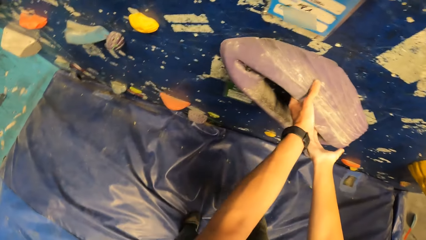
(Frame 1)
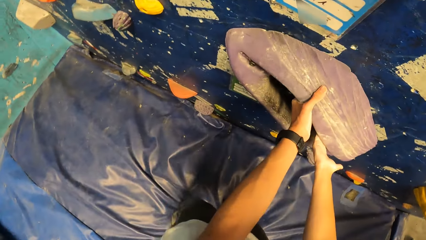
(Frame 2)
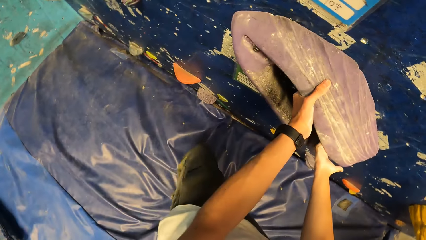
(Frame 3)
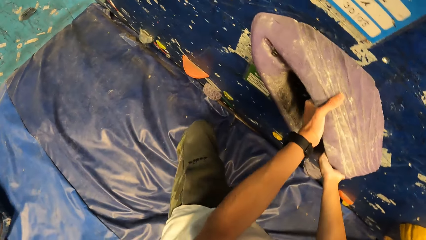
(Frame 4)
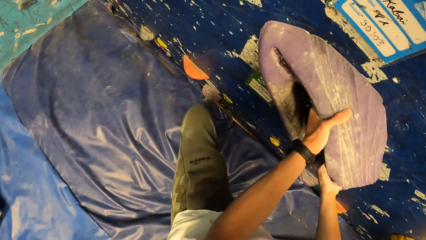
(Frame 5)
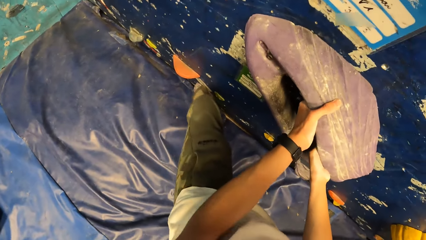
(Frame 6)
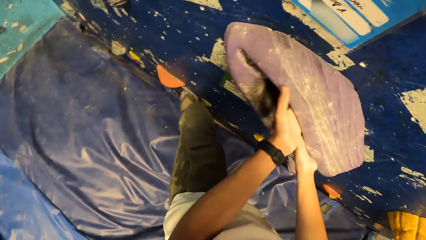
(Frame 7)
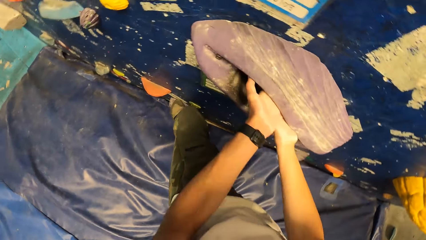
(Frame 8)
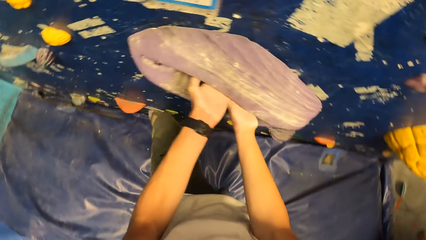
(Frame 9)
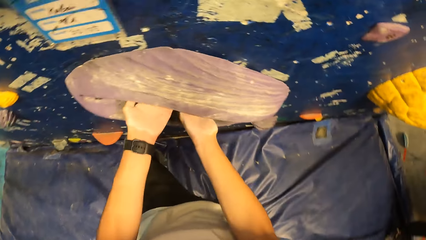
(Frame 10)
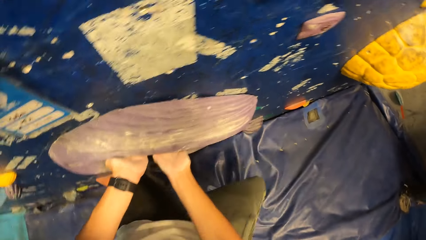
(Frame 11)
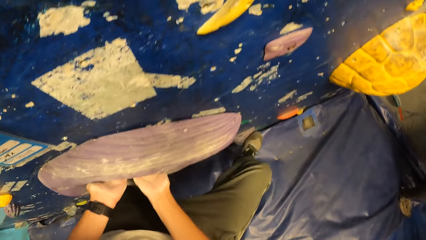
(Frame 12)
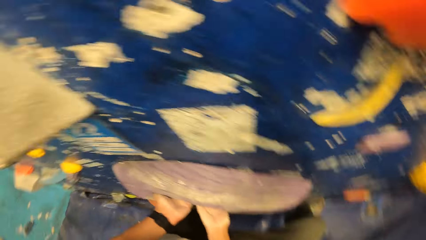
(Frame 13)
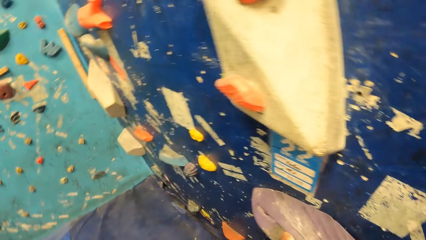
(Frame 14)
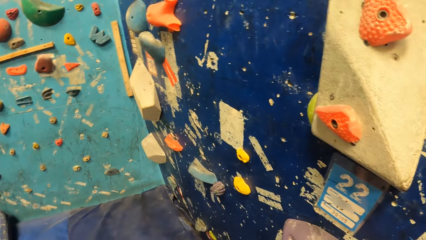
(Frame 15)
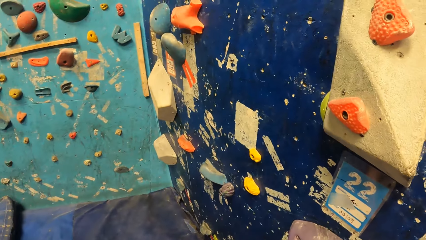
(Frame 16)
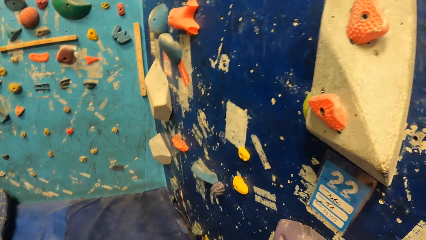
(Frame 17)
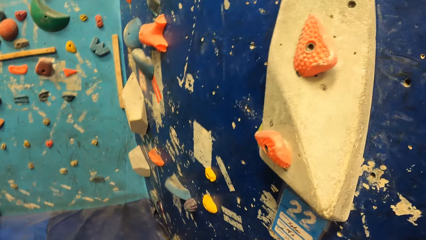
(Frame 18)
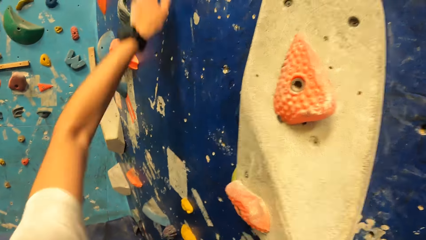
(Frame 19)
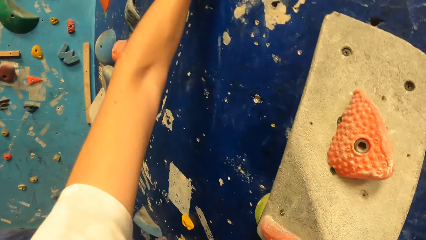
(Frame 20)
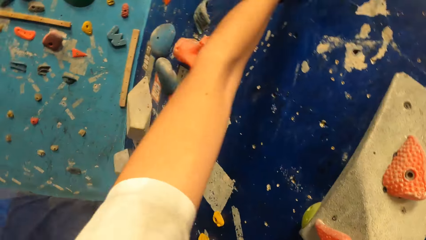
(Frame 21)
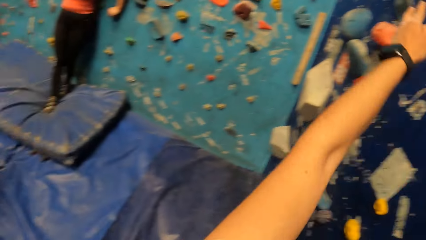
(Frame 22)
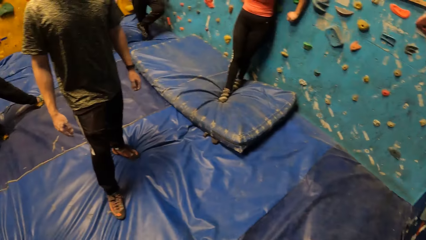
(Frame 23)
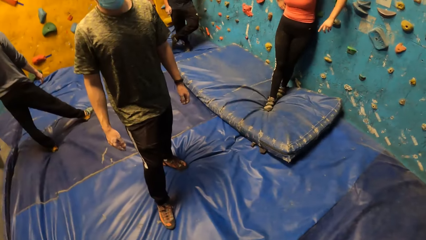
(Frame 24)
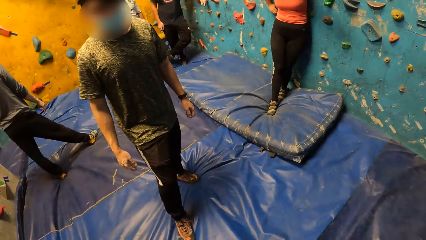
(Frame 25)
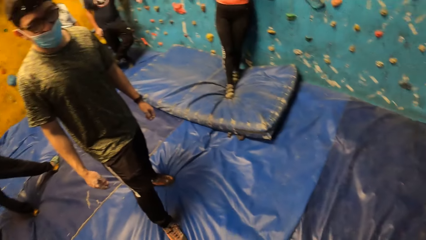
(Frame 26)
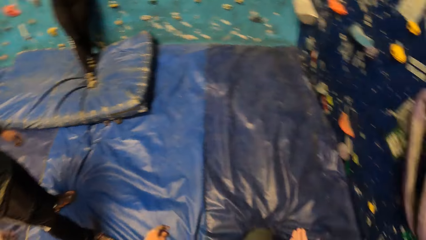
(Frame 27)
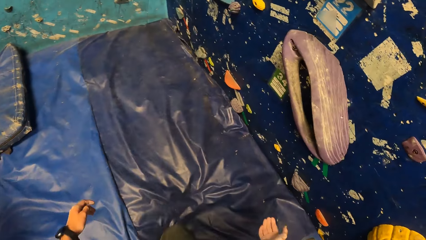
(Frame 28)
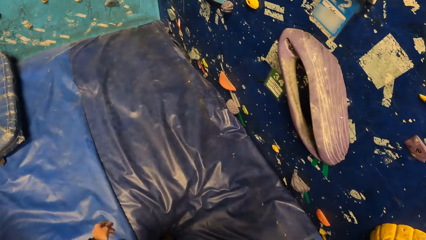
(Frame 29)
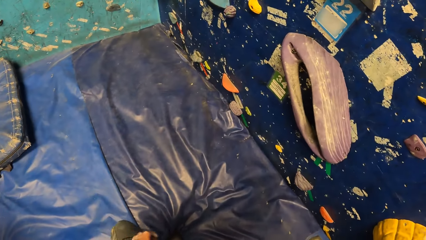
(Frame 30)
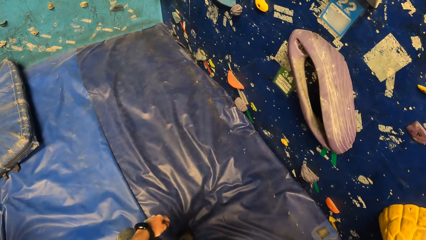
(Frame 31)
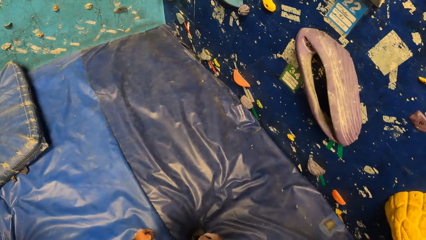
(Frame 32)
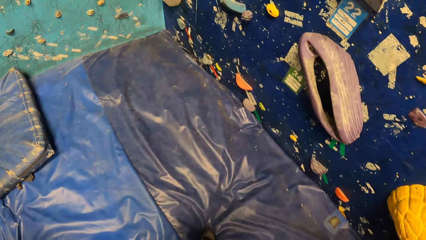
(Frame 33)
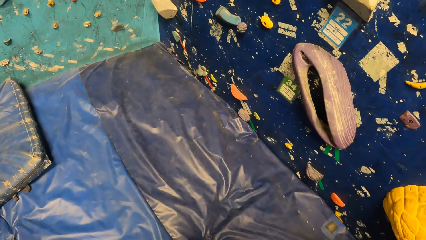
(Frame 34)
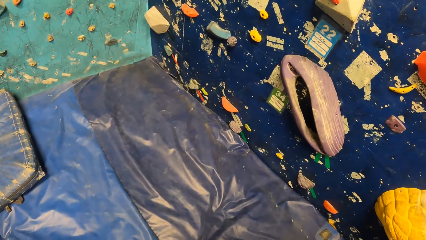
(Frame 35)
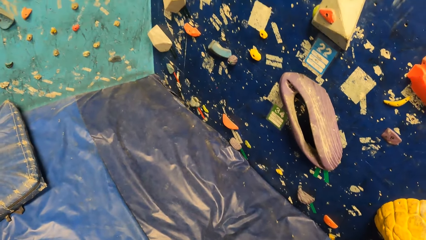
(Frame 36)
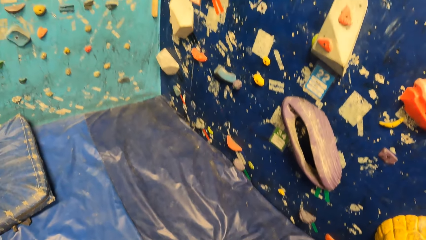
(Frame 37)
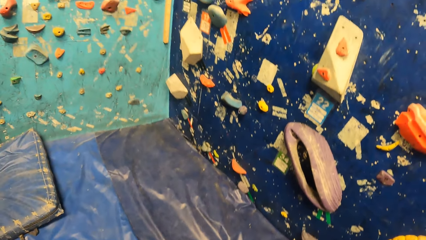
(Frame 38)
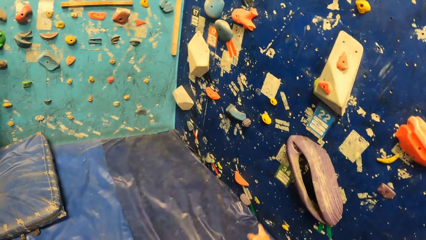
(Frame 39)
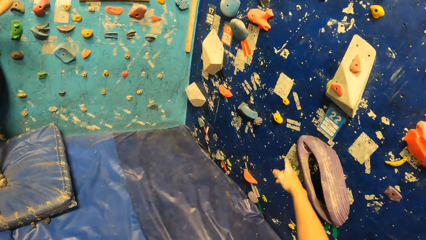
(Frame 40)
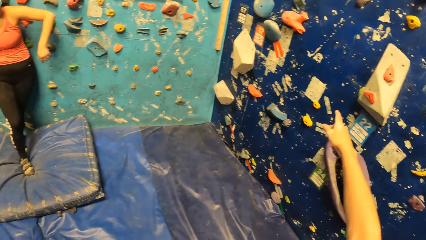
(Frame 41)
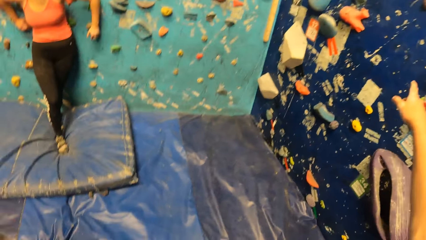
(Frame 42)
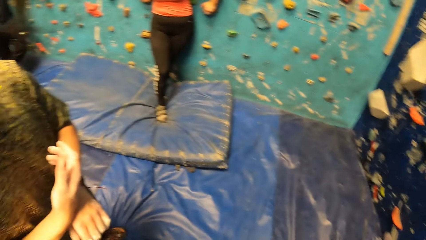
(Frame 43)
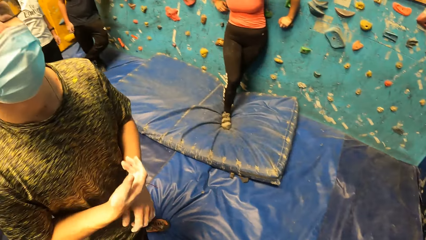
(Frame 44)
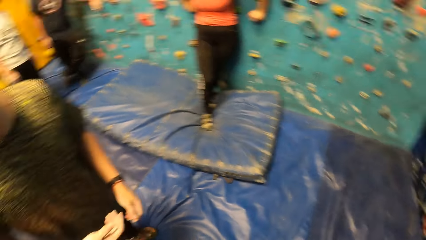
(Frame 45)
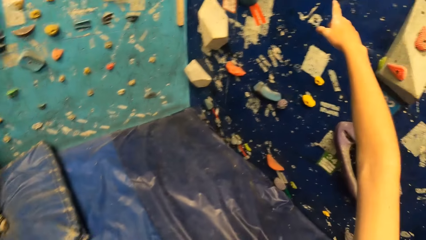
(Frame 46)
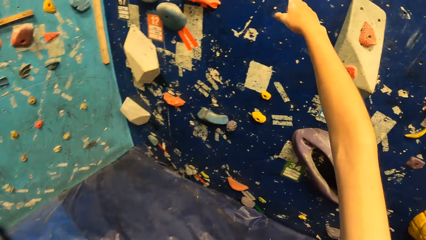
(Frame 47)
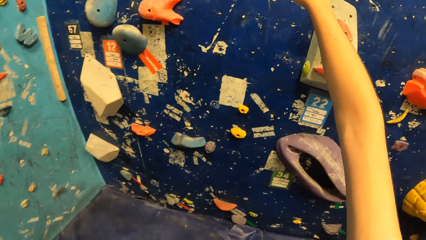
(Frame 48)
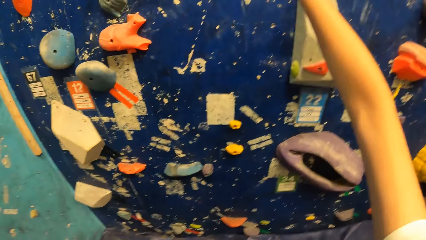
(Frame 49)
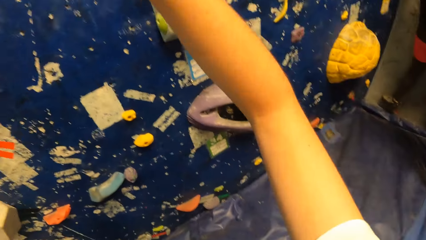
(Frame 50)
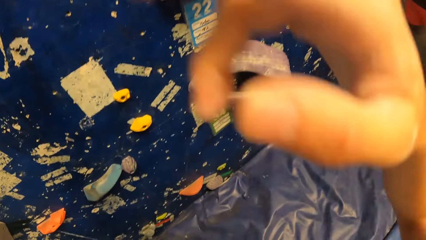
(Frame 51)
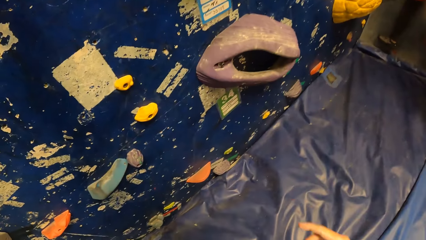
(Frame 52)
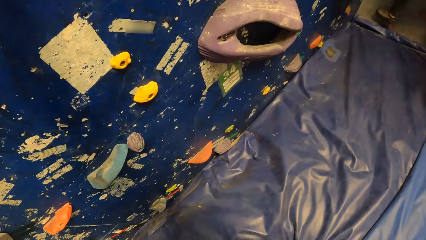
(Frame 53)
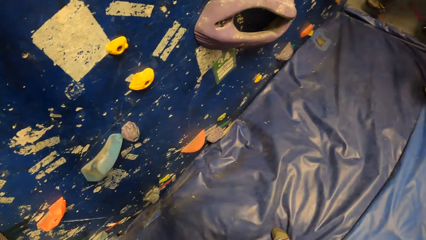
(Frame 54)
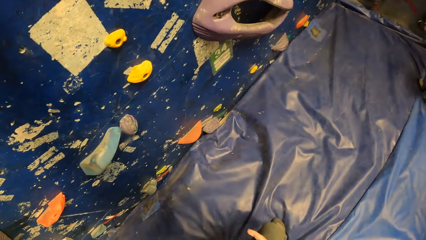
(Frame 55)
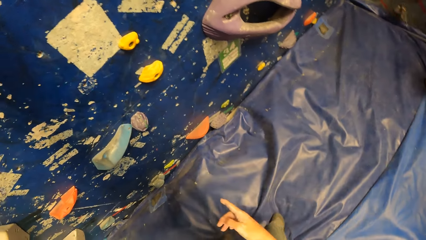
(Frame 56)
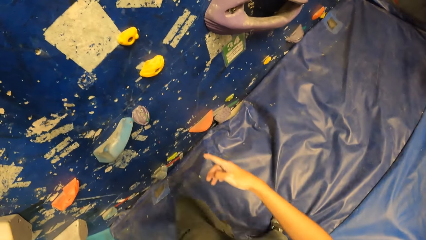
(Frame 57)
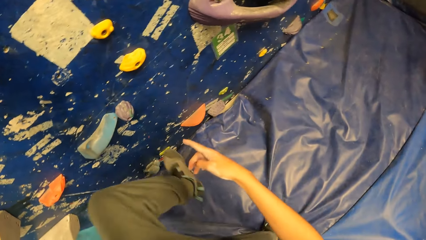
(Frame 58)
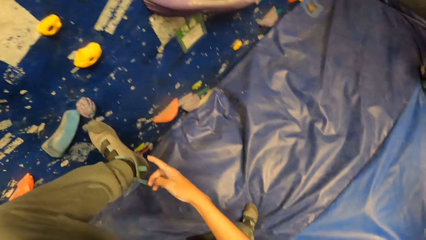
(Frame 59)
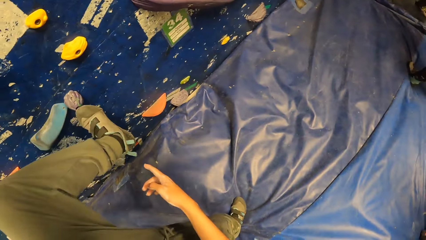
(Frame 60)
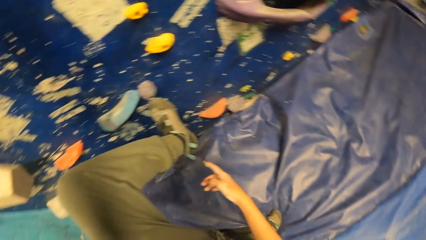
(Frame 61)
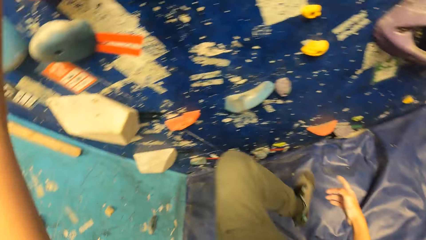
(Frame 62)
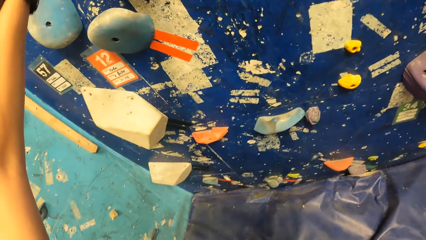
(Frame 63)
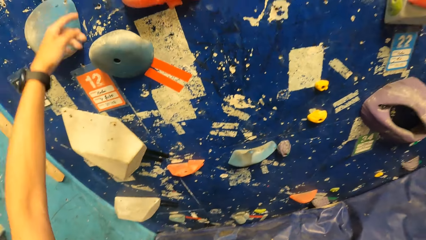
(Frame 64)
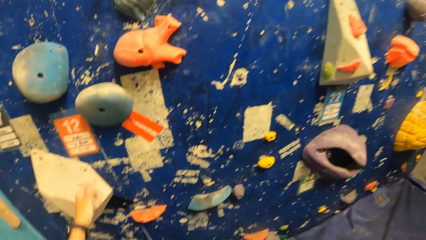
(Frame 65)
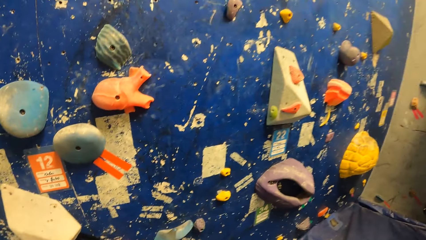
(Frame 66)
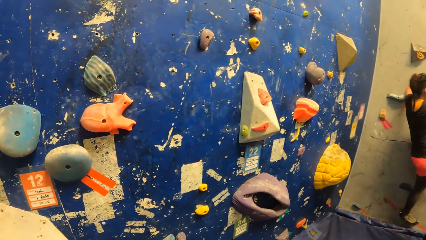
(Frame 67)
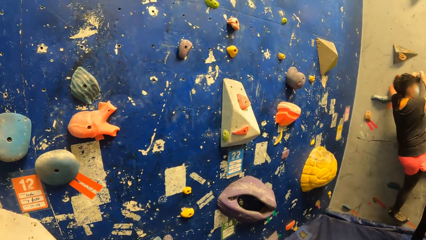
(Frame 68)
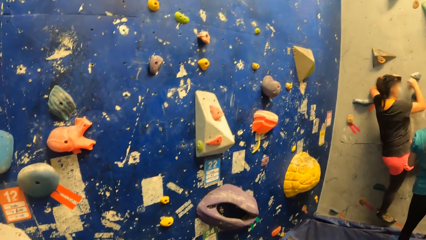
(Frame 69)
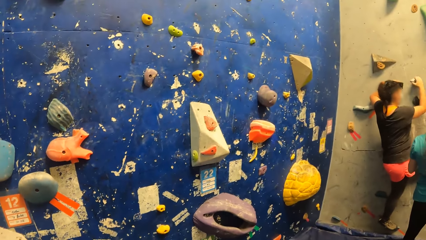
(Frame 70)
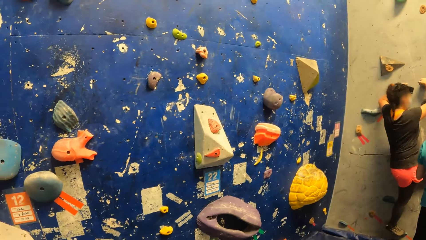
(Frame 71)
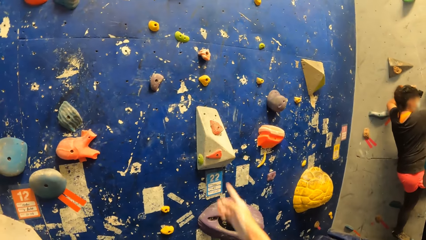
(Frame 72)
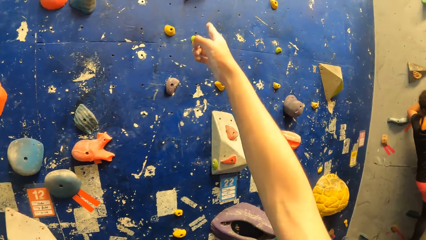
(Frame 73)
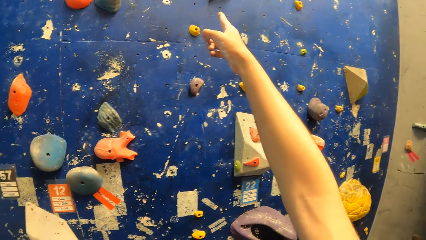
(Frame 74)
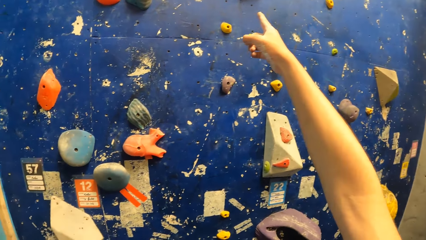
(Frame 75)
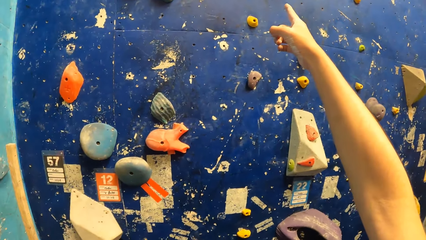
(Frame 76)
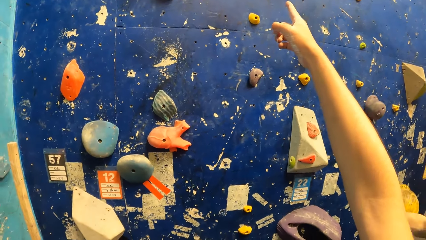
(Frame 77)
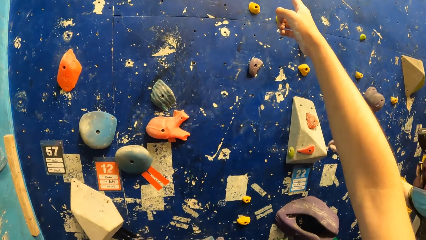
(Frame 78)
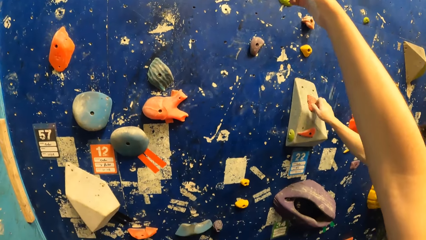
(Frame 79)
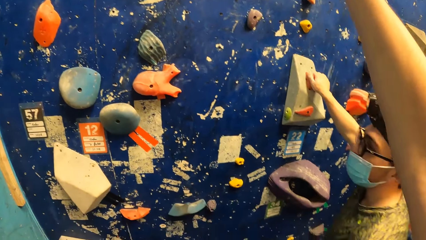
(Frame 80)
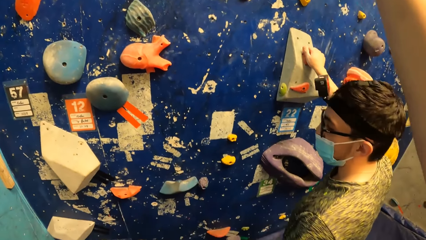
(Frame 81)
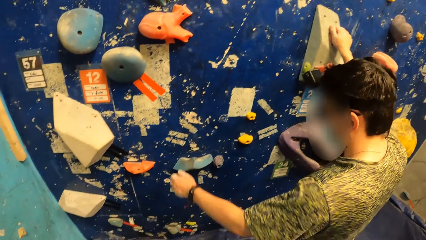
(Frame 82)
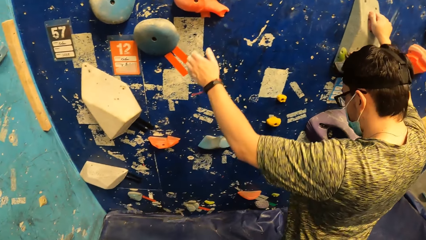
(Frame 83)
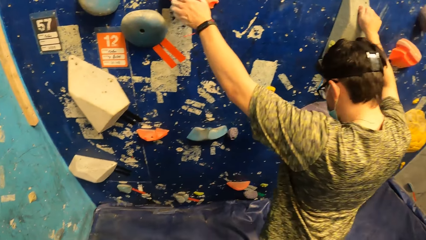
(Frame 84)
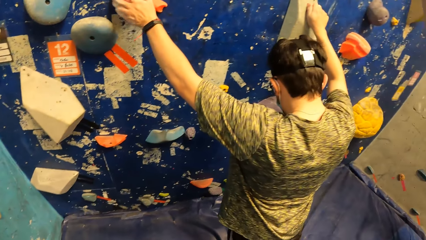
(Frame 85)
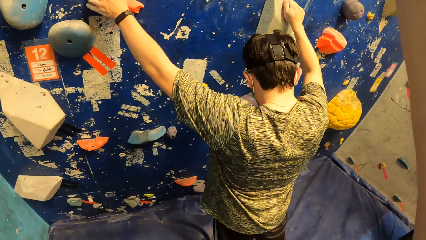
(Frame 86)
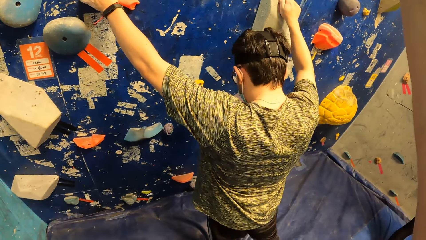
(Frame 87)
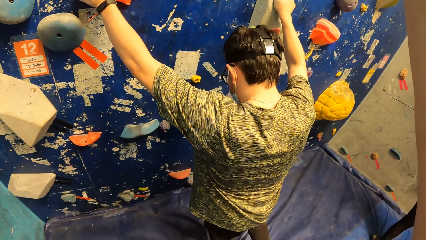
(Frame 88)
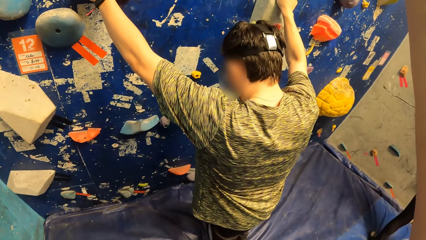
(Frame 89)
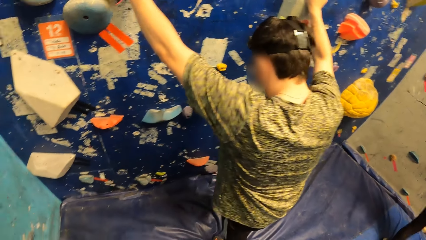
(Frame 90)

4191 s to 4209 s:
The camera wearer holds the rock on the rock wall with both hands. He climbs the rock wall with both hands. He falls from the rock wall with both hands. He points at the rock wall with his right hand. He looks around the room. He points at the rock wall with his right hand again. He places his left leg on the rock on the rock wall. He removes his left leg from the rock wall. He removes his left hand from the rock wall. The woman climbs the rock wall with both hands. The camera wearer points at the rock wall with his right hand. The man places his right hand on the rock on the rock wall. The camera wearer converses with the man. The man places his left hand on the rock on the rock wall.
